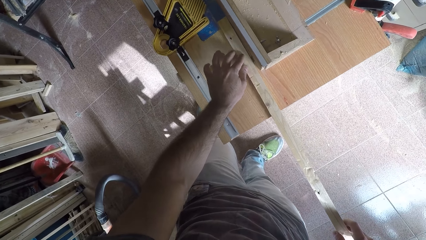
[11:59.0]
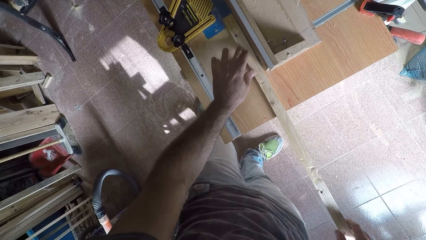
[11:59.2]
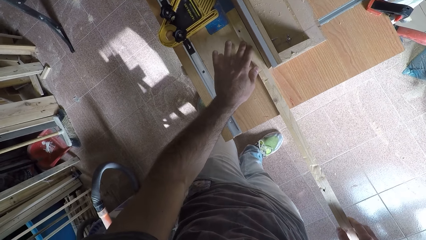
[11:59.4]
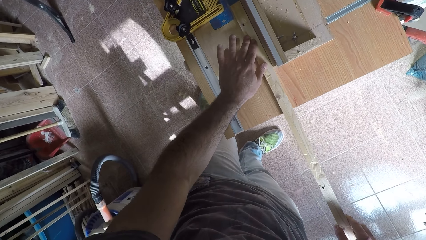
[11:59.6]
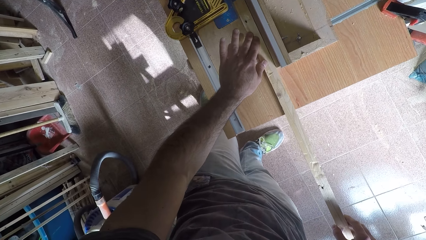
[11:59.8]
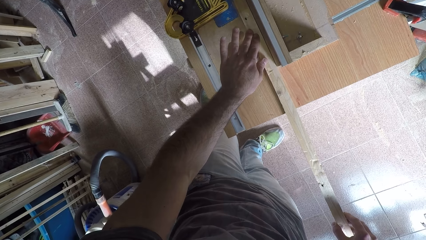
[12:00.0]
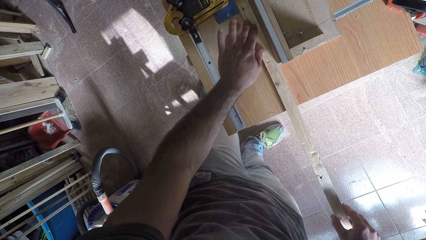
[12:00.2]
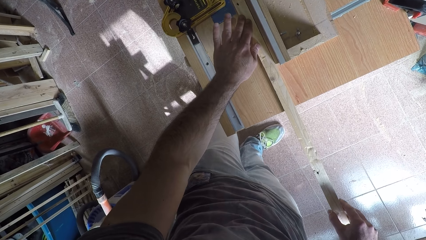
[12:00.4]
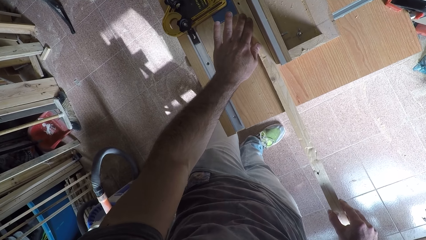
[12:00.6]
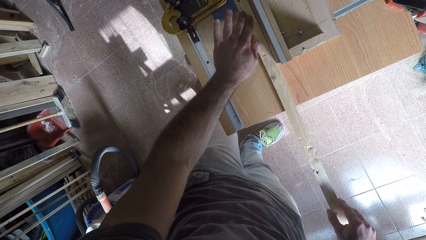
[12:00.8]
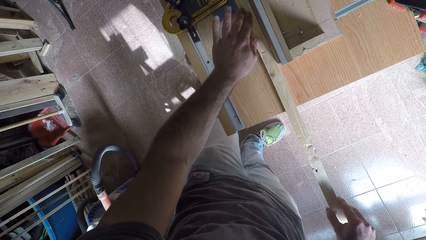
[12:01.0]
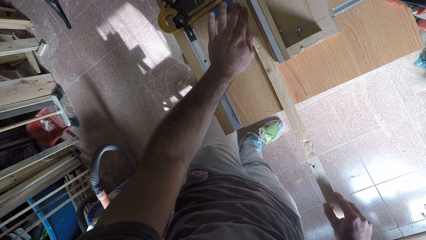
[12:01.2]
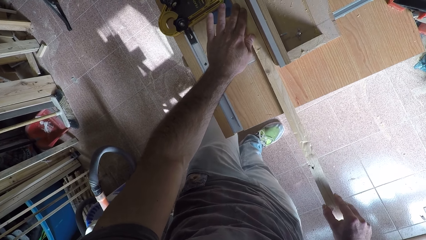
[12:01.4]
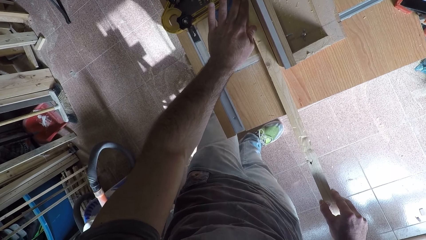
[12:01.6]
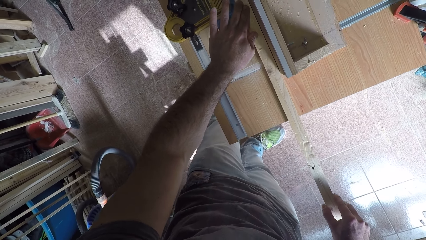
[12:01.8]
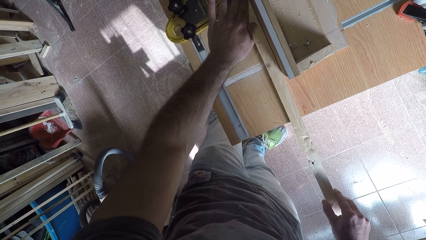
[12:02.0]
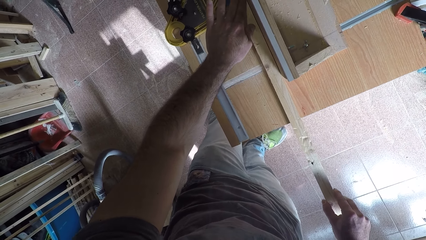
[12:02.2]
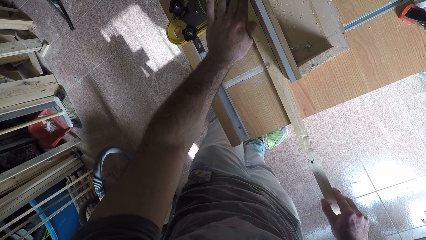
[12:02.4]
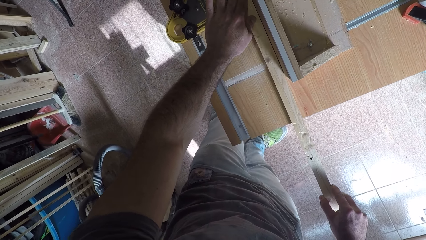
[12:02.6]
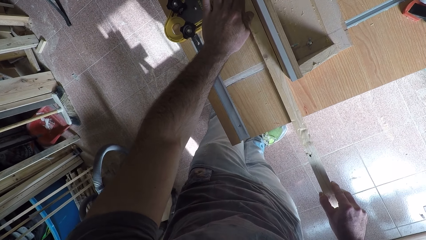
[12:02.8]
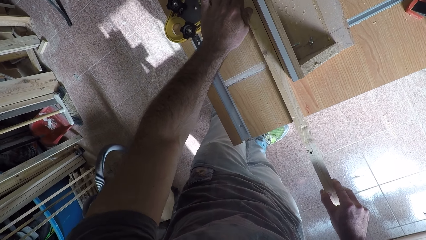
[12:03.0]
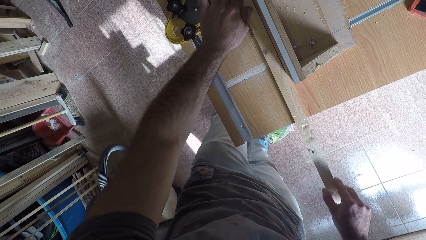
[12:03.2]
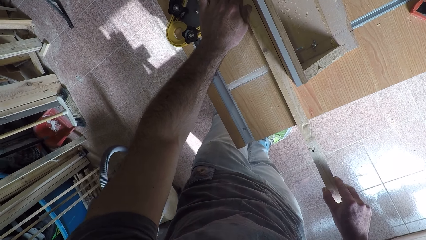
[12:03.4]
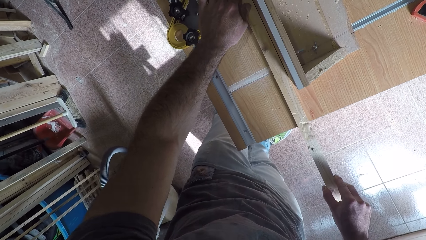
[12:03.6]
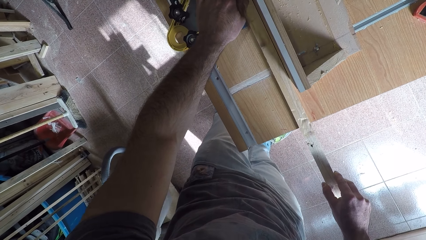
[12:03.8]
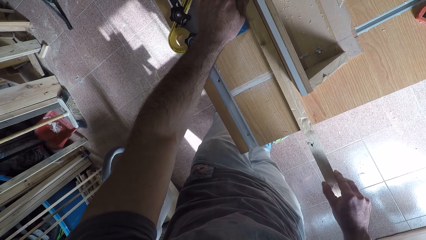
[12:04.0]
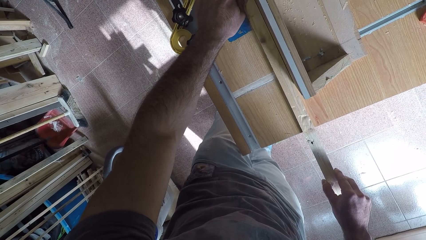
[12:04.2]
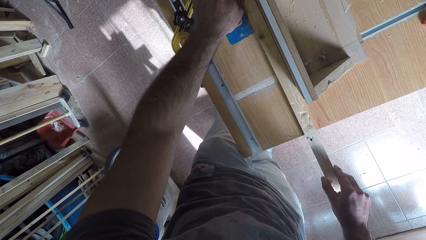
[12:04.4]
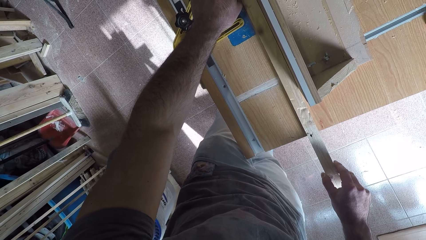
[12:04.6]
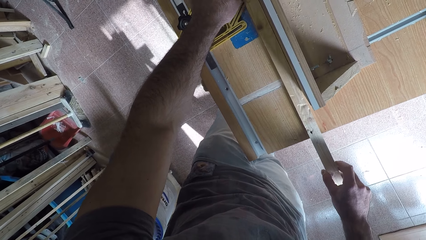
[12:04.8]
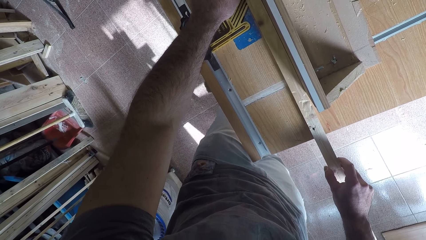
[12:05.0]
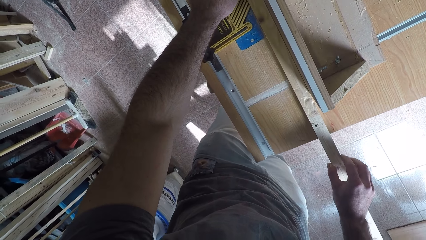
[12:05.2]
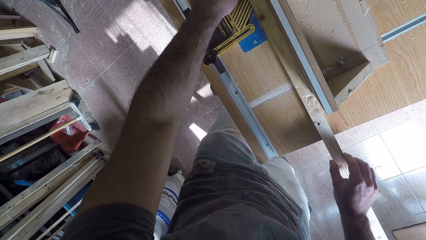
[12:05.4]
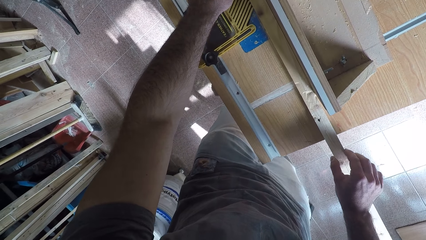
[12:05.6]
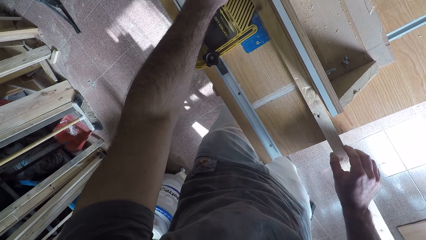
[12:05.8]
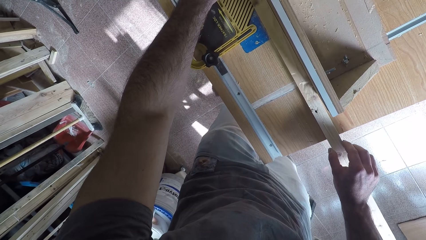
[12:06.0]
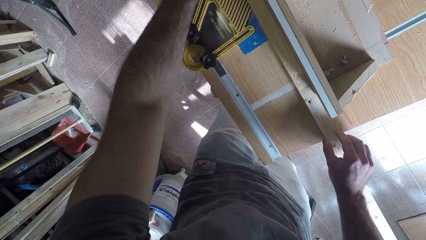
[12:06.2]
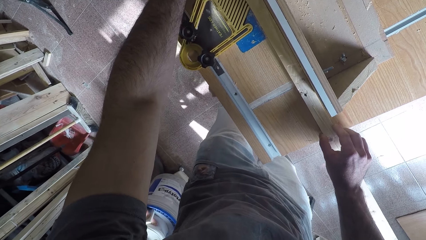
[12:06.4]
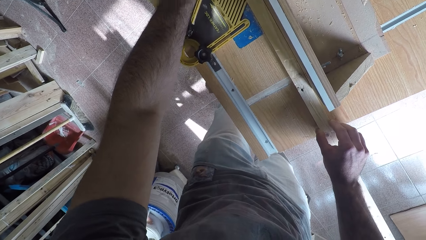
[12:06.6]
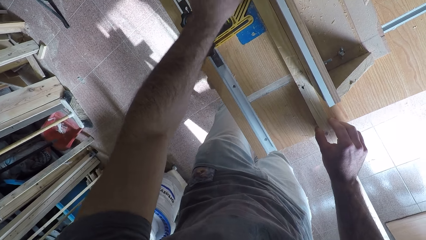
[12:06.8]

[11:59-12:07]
The camera wearer shaves off the excess part of the wood with the wood planer.

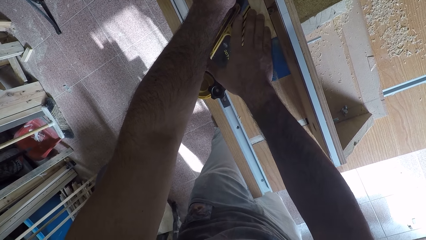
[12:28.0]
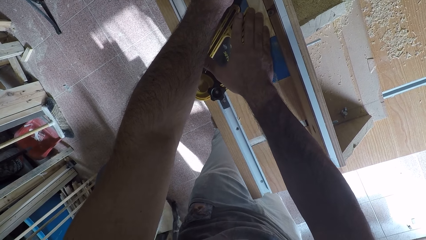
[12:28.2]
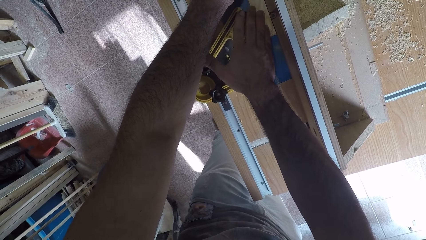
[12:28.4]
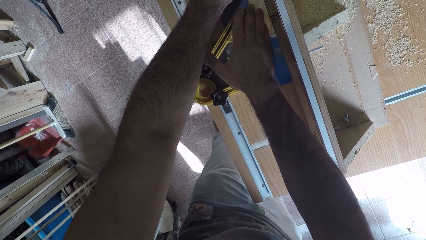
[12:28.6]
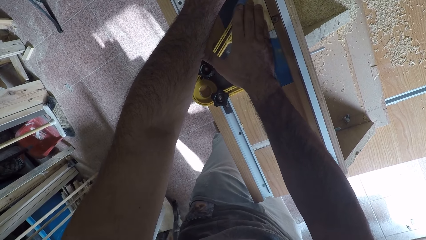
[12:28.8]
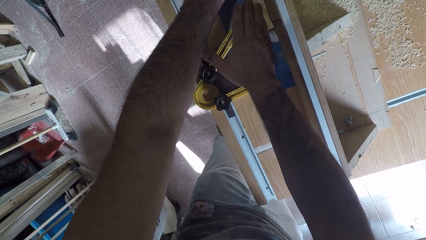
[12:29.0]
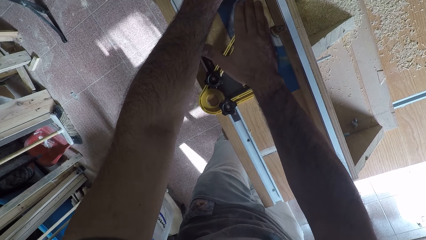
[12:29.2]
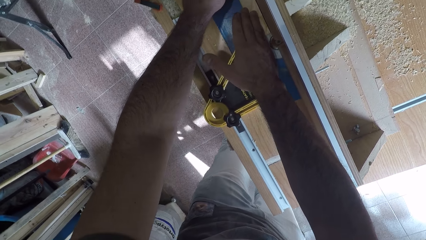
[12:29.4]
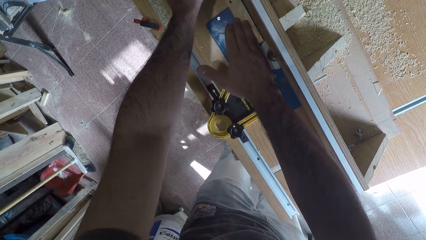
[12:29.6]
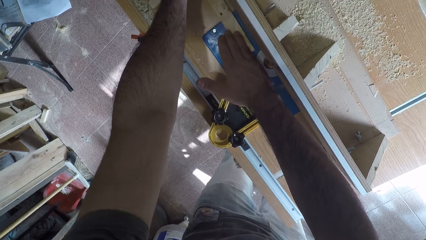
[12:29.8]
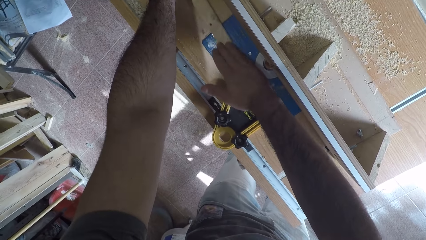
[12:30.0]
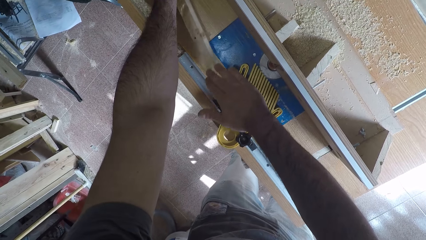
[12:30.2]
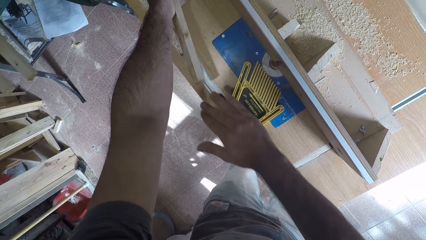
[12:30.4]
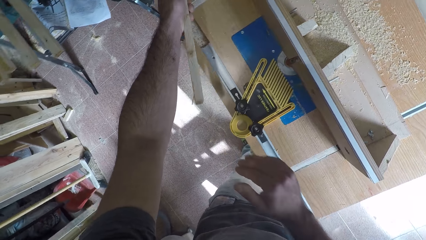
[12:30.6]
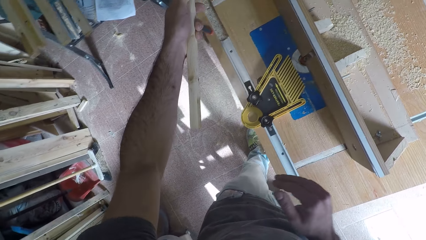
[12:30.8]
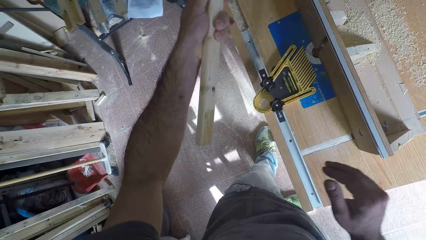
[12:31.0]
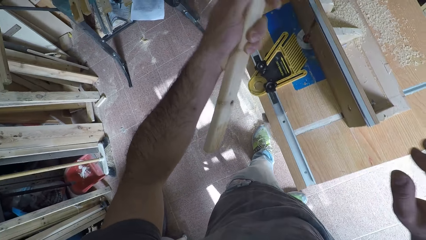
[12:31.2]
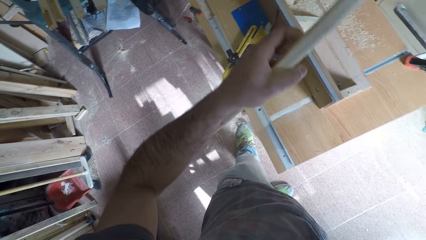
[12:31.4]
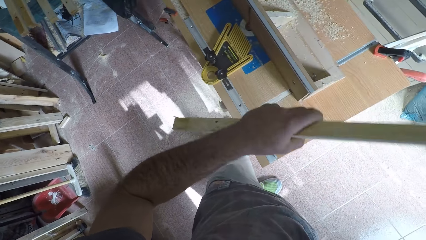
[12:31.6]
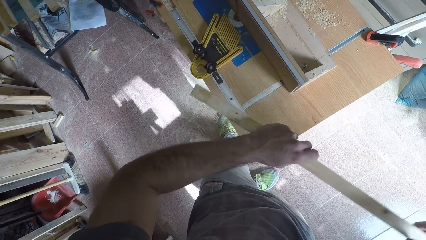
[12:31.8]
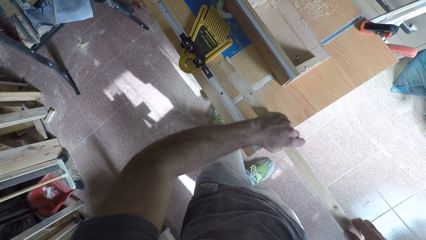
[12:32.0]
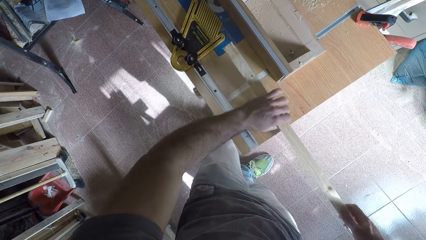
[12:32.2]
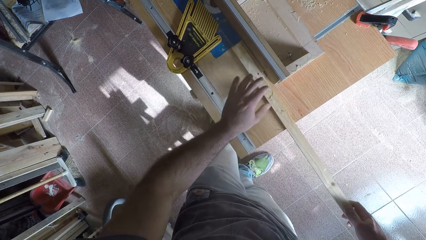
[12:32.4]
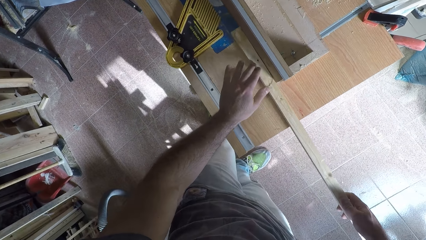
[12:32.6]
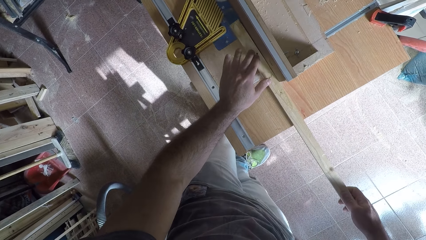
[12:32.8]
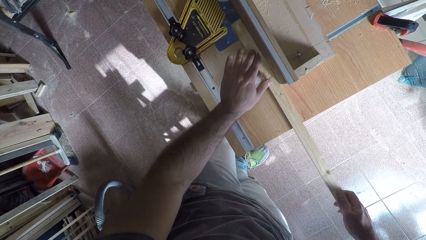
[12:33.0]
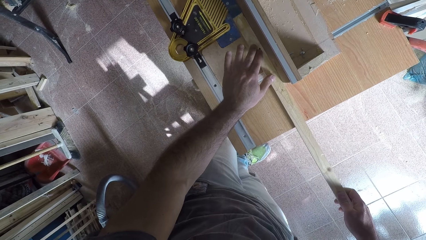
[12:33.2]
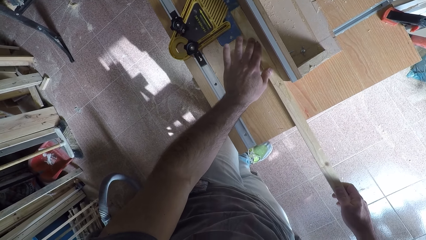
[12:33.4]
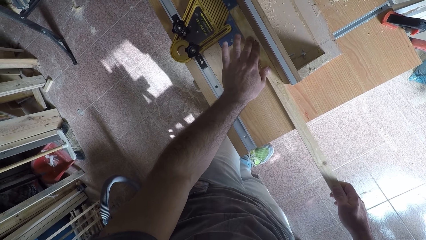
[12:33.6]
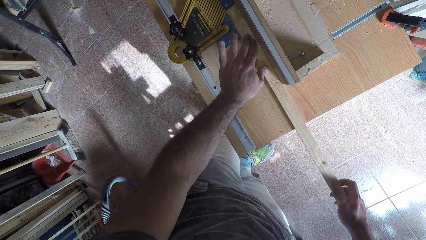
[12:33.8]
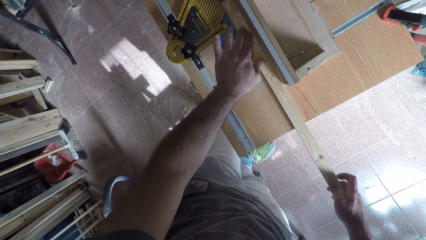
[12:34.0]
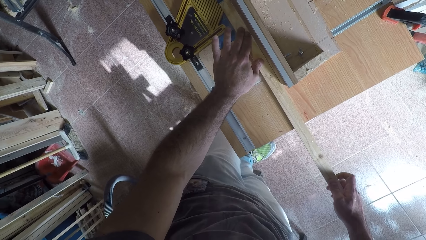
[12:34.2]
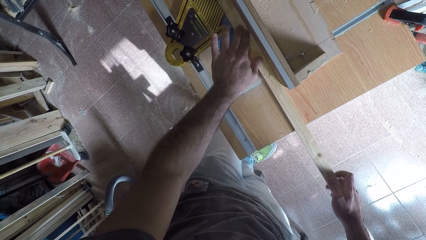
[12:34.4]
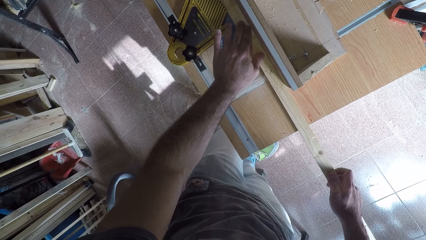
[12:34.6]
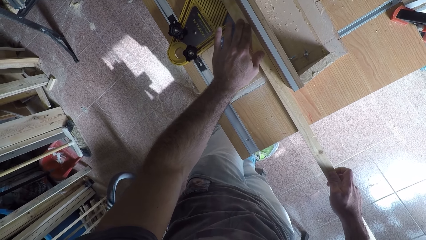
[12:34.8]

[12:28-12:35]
The camera wearer picks the wood from the wood planer. They turn the wood around. They place the wood on the wood planer. They turn the wood again. They smoothen the wood.
